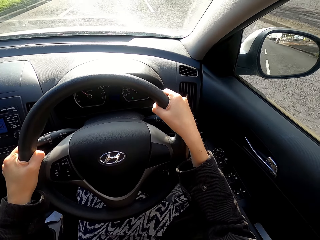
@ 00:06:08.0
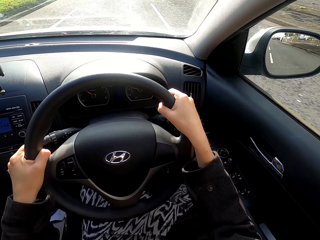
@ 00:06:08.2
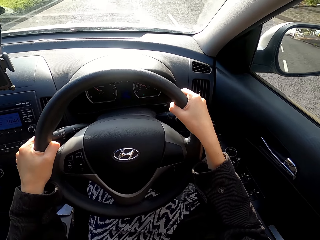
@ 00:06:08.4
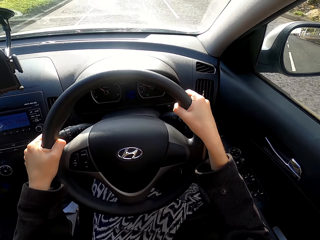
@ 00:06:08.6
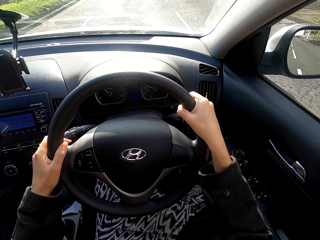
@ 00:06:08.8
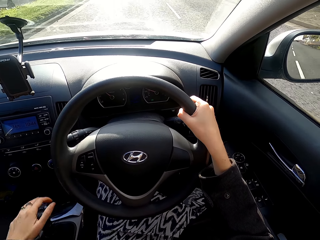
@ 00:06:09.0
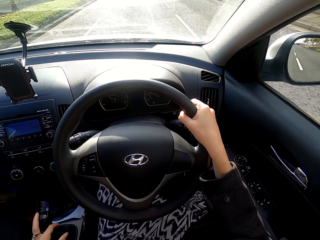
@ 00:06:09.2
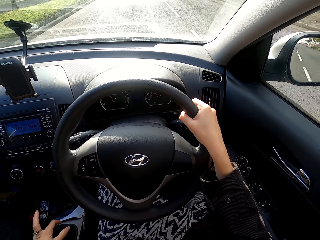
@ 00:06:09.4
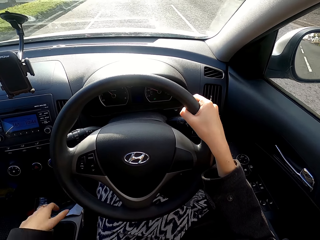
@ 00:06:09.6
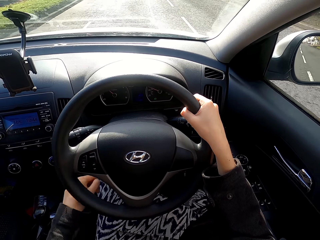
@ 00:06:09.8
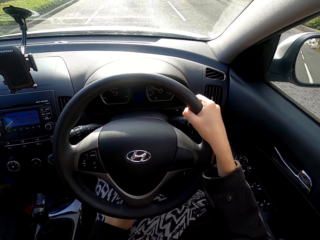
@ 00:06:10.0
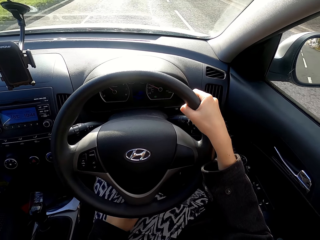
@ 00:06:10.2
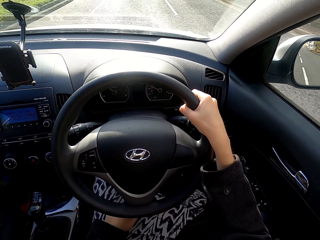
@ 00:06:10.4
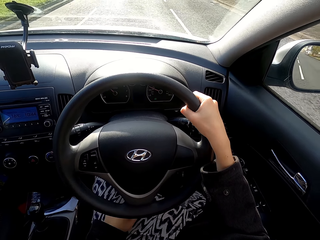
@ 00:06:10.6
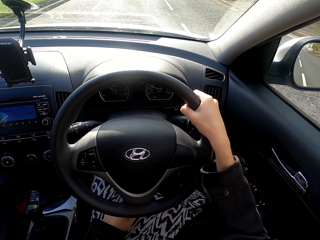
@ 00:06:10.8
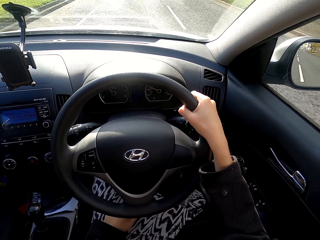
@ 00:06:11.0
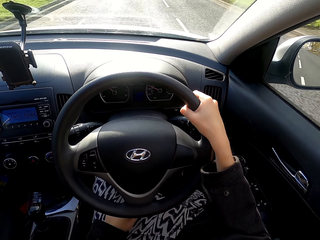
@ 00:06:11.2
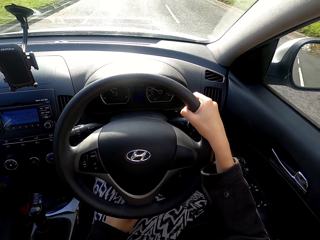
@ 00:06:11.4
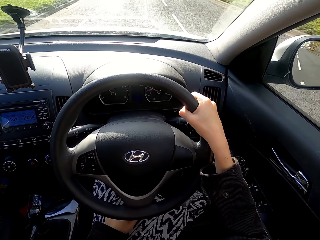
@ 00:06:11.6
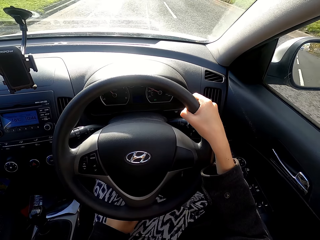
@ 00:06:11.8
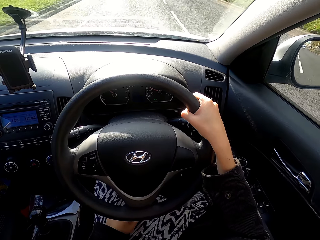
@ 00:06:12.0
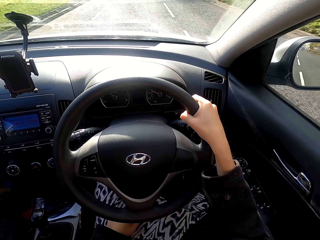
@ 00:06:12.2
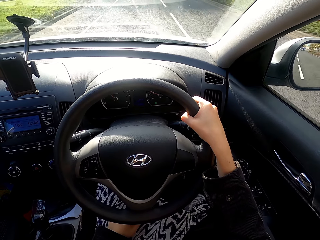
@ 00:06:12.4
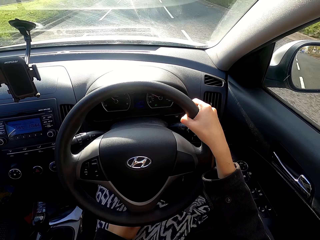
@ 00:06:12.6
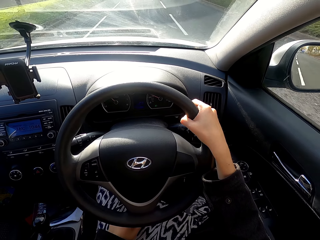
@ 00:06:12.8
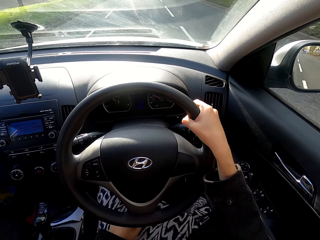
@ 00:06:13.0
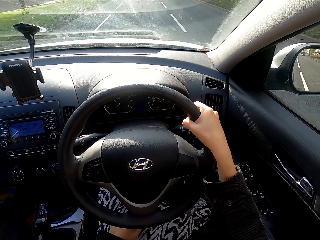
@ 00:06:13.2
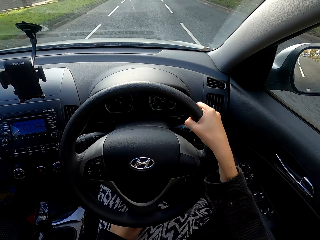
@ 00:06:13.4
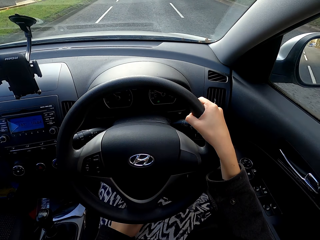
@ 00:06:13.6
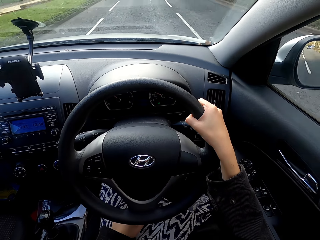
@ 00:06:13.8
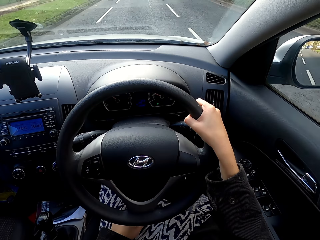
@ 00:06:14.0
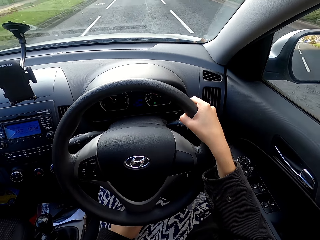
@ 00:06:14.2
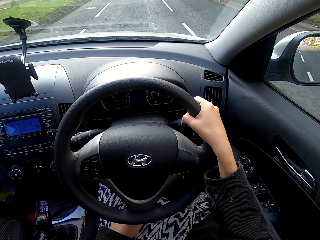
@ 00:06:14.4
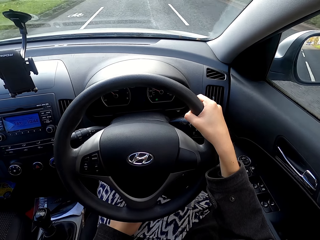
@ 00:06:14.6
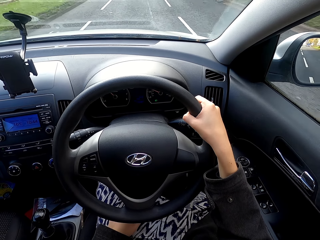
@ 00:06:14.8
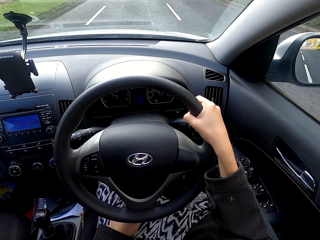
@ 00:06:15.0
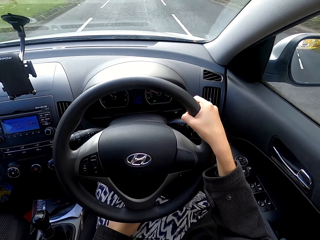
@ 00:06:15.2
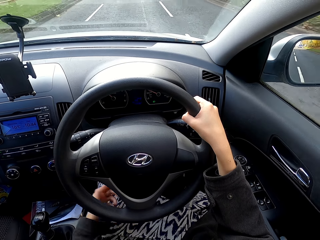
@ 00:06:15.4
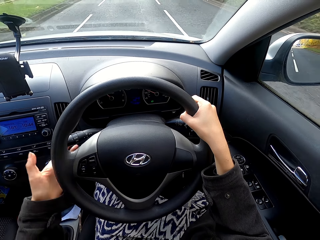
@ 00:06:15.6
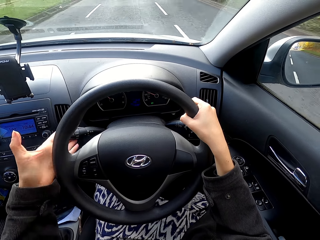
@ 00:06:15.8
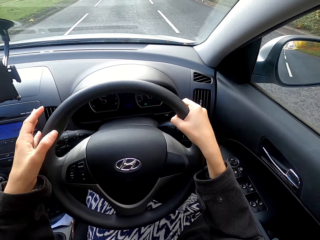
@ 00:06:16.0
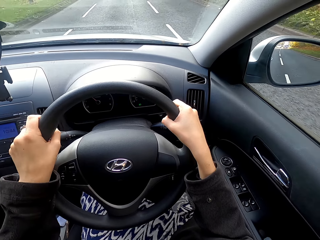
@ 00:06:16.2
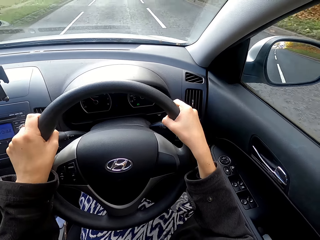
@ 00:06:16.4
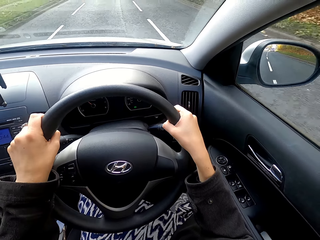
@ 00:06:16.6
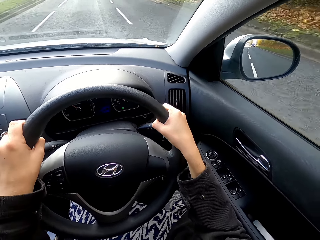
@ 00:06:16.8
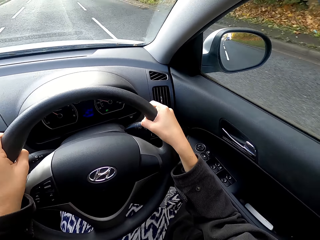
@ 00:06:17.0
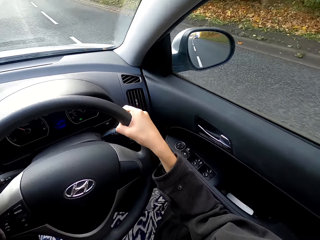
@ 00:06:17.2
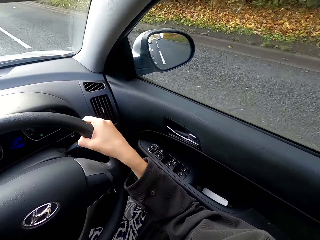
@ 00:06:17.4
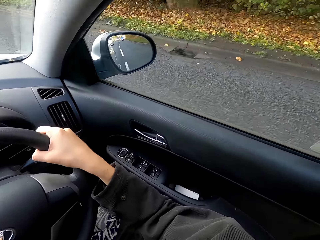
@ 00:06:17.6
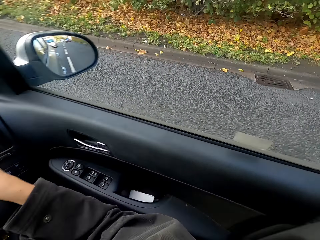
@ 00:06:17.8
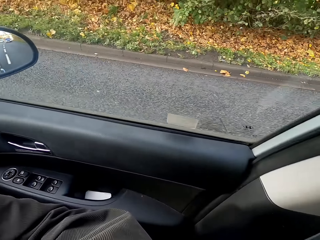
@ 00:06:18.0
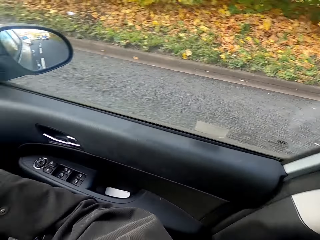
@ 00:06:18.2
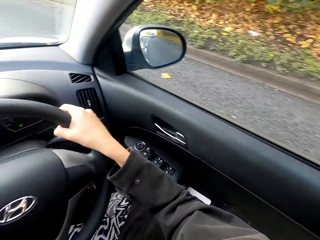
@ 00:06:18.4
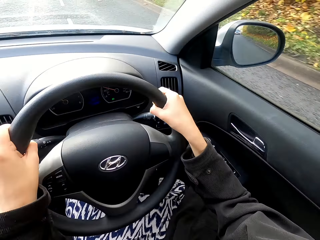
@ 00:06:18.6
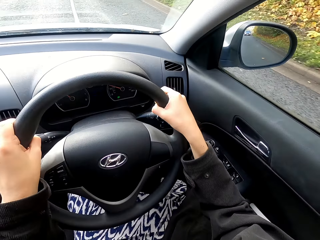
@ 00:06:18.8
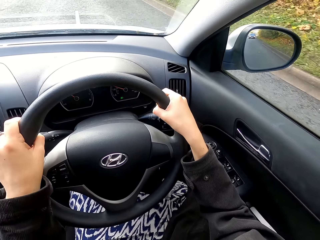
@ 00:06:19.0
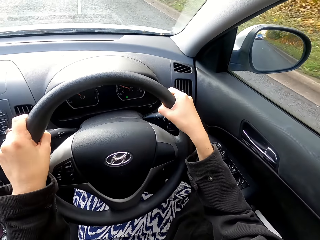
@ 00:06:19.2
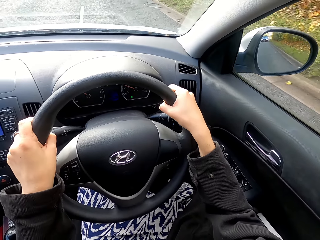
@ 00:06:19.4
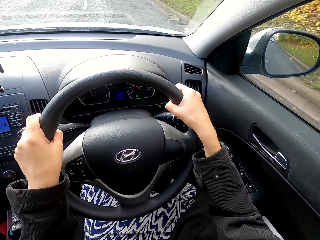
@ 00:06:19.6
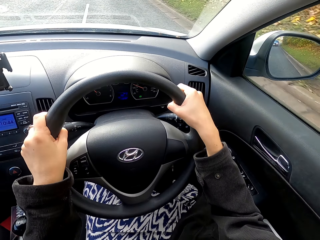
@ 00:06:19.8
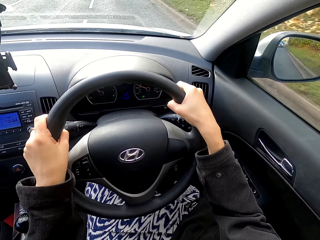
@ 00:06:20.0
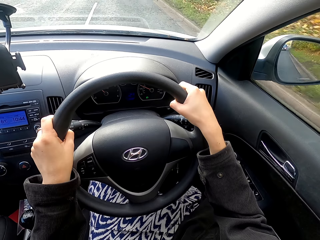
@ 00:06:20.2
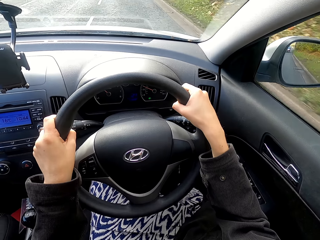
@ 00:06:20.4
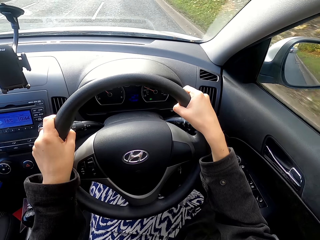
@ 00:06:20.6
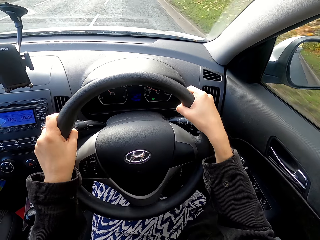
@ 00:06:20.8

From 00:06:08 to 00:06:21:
The camera wearer touches the car gear. They adjust the direction control. They drive the car around.

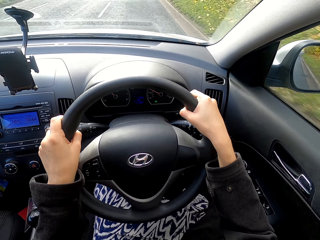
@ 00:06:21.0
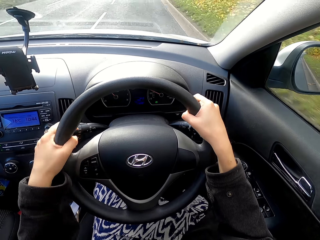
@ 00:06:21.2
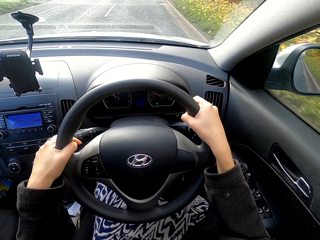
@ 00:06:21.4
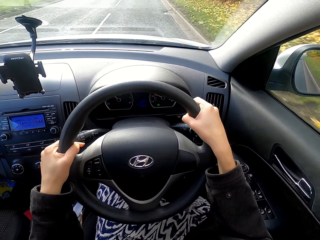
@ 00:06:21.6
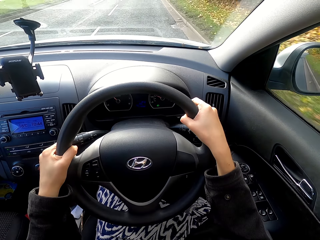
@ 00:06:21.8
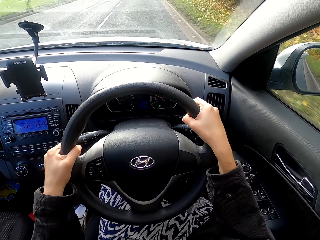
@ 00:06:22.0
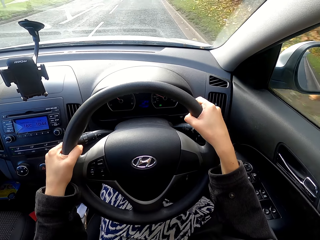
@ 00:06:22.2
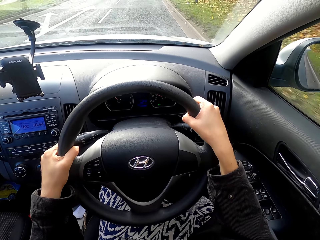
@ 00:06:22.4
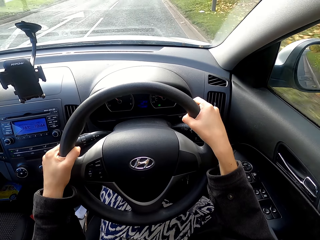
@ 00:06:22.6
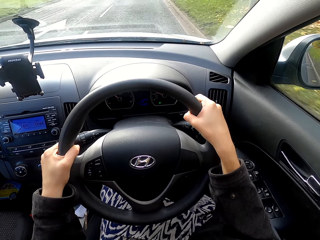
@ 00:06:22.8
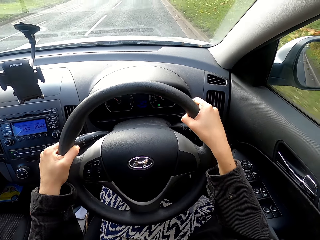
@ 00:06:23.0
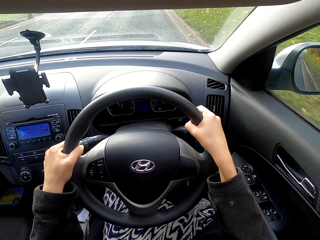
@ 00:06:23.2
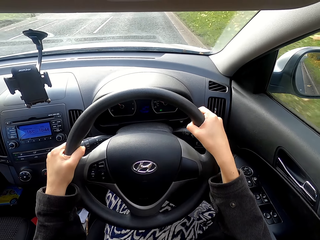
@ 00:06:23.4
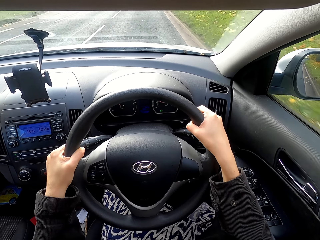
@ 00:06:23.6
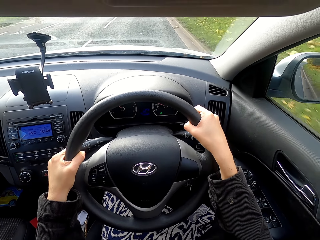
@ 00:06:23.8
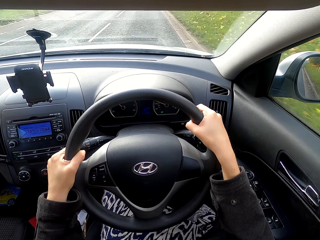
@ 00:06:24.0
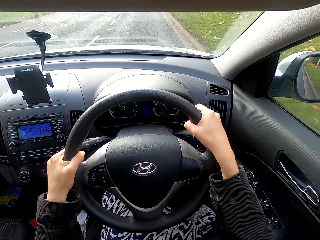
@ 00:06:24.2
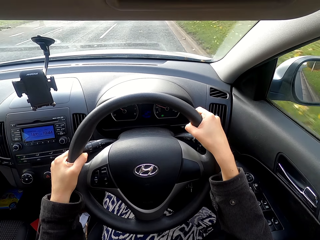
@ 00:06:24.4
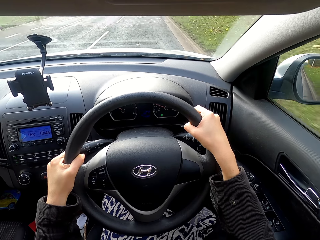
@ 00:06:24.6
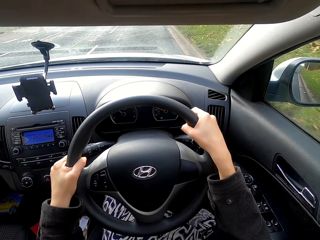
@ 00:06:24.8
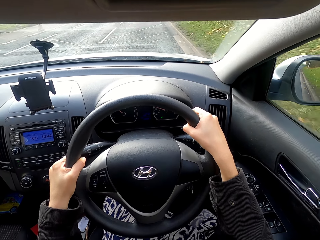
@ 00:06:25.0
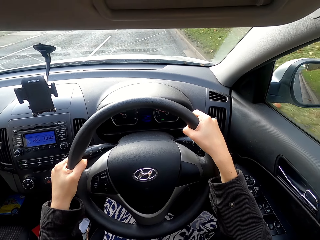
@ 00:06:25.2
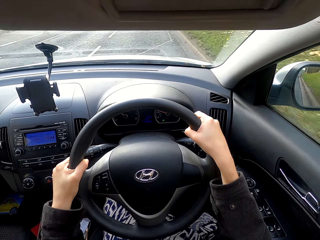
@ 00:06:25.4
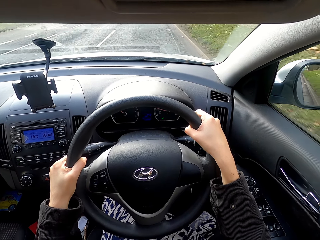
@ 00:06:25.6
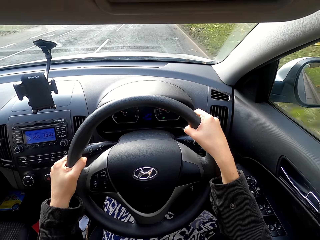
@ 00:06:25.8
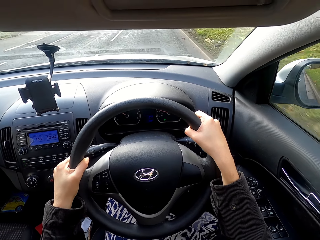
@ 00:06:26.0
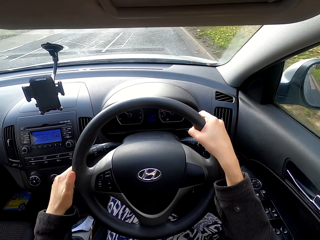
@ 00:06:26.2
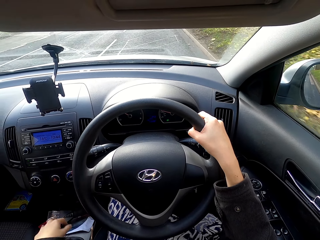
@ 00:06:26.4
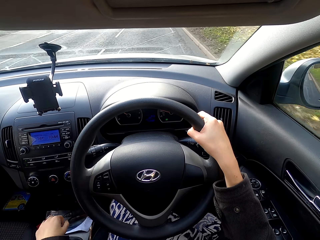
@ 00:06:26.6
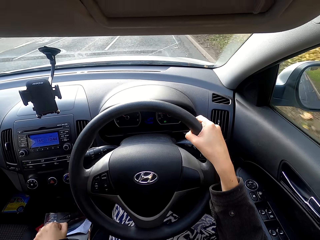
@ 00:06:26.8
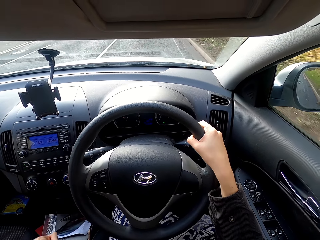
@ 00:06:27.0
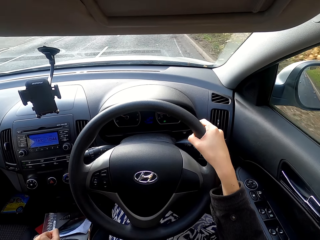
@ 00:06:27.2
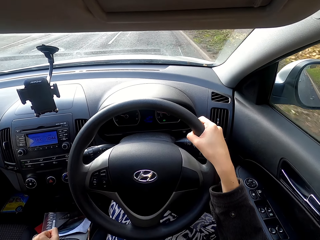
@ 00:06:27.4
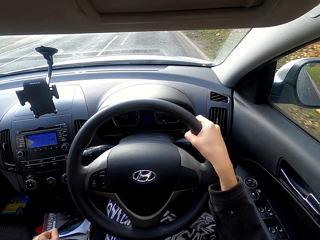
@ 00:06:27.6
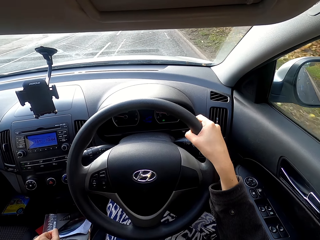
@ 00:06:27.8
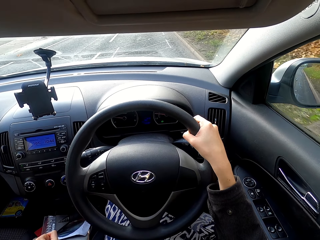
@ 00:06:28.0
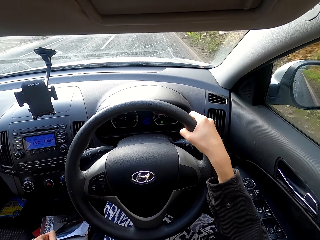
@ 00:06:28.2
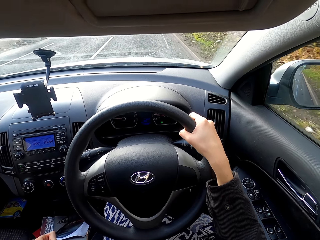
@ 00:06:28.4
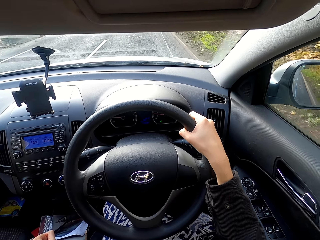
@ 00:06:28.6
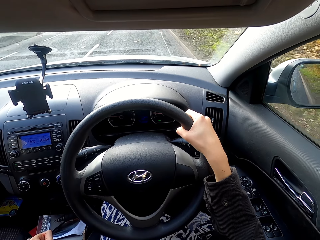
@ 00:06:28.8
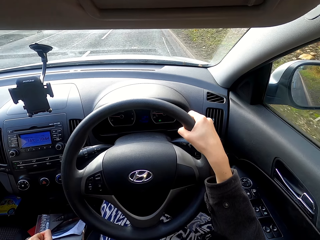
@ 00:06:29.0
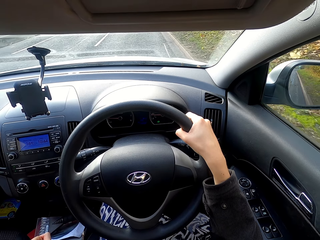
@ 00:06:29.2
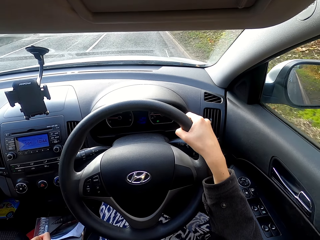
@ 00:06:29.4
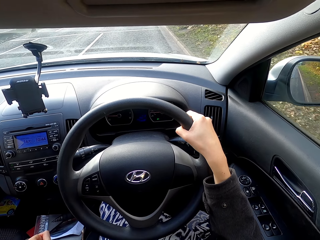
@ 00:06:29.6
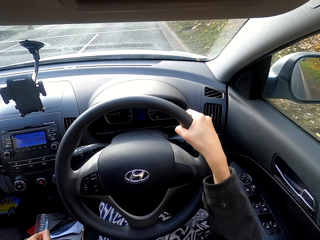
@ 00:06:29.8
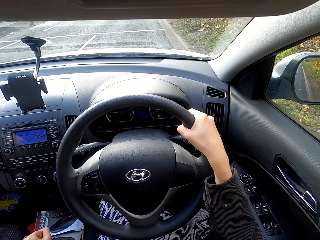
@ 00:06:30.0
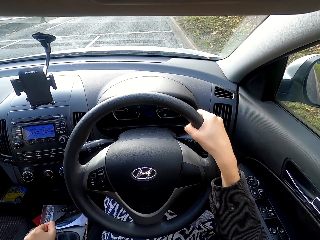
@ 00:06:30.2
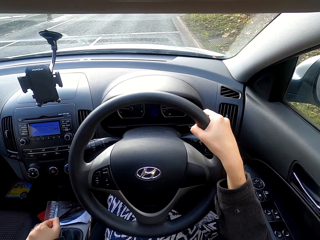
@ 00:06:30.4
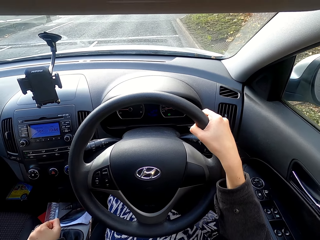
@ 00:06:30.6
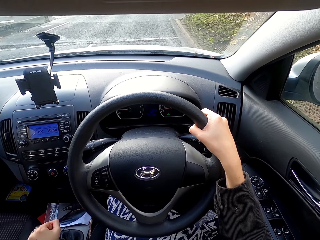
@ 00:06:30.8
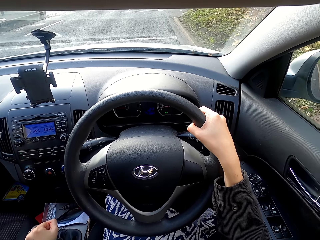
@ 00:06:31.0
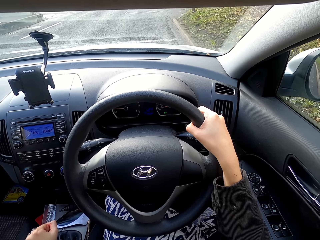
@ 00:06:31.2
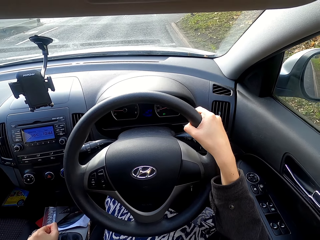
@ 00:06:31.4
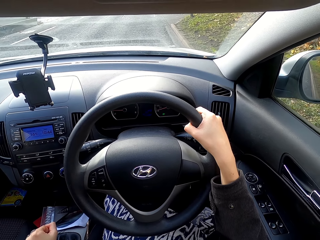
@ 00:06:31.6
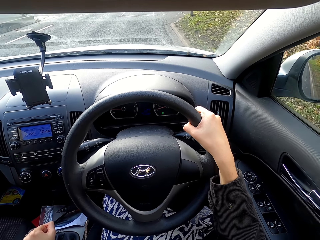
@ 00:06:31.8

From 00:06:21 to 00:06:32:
The camera wearer adjusts the direction control. They drive the car around. They hold the car gear. They change the car gear. They drive the car around.
